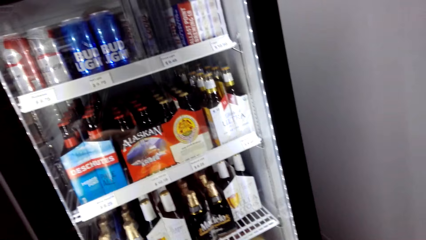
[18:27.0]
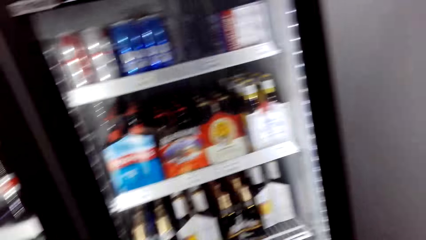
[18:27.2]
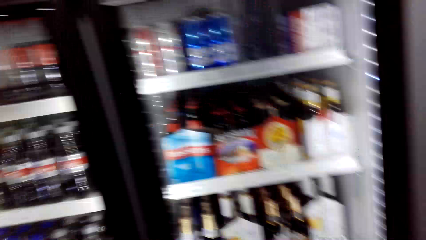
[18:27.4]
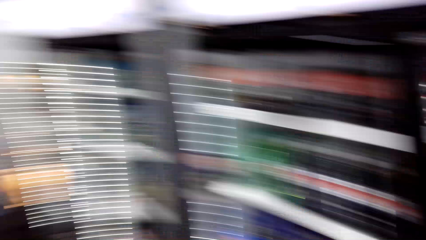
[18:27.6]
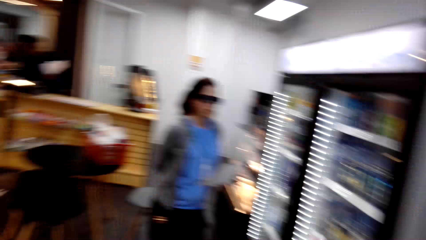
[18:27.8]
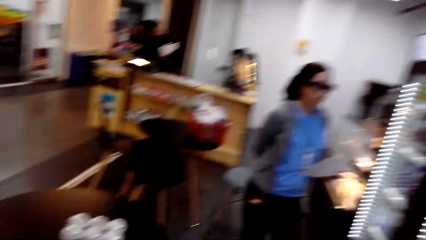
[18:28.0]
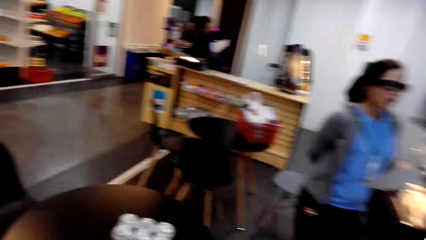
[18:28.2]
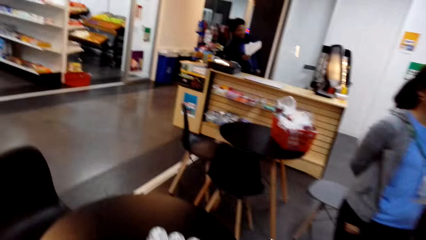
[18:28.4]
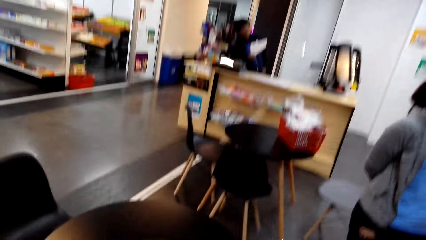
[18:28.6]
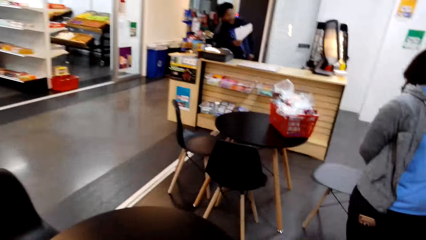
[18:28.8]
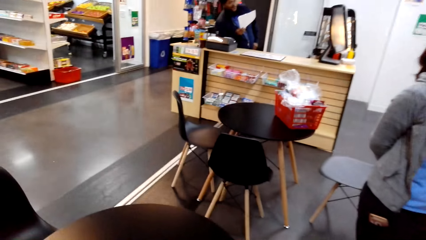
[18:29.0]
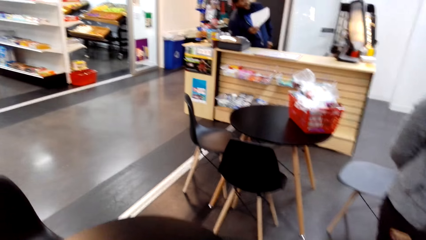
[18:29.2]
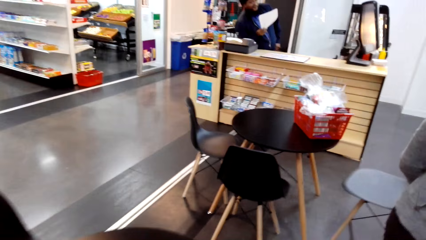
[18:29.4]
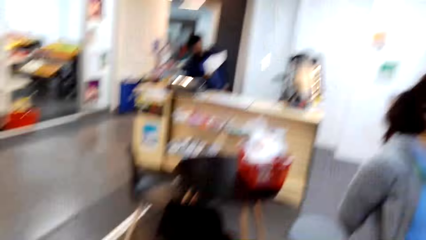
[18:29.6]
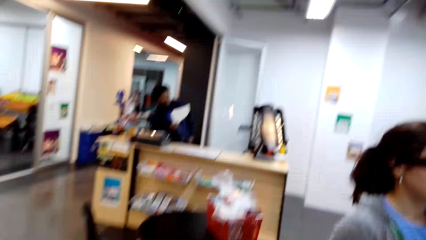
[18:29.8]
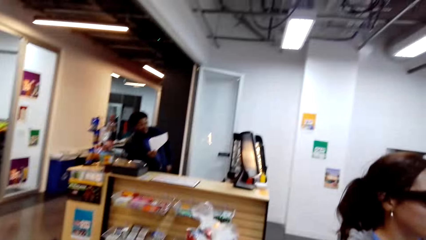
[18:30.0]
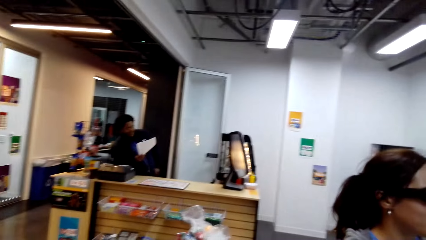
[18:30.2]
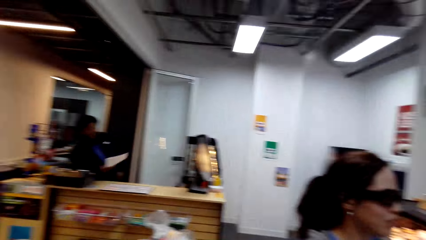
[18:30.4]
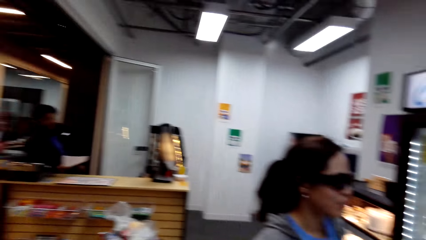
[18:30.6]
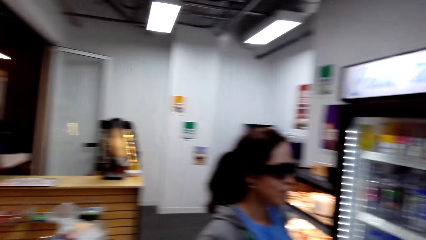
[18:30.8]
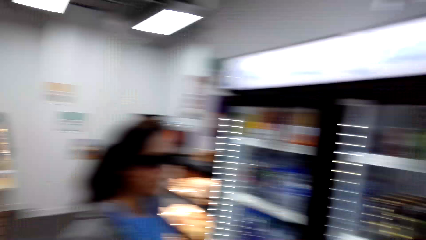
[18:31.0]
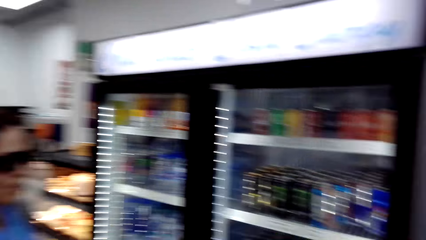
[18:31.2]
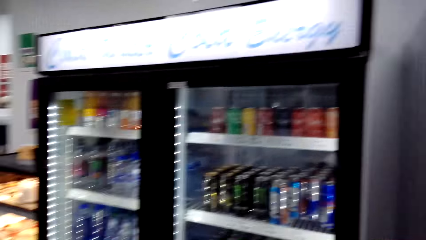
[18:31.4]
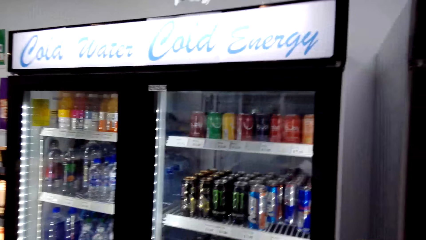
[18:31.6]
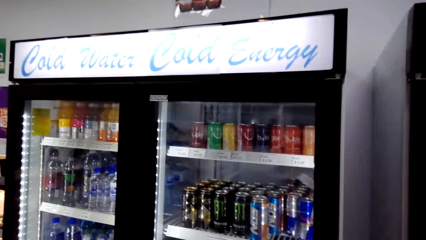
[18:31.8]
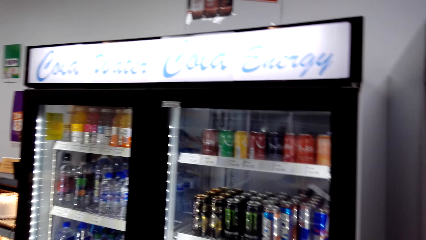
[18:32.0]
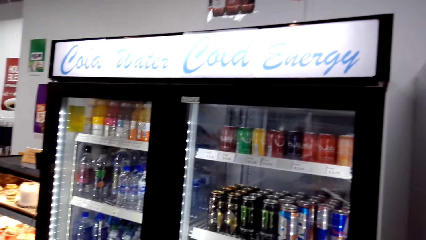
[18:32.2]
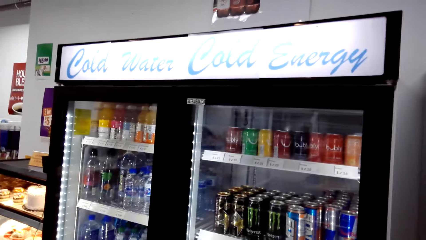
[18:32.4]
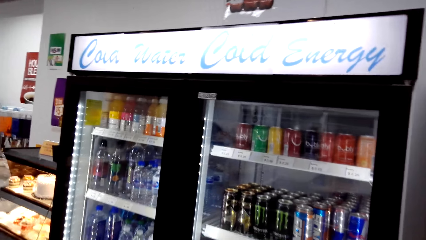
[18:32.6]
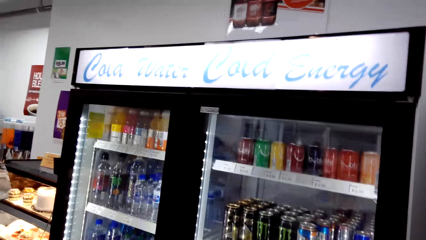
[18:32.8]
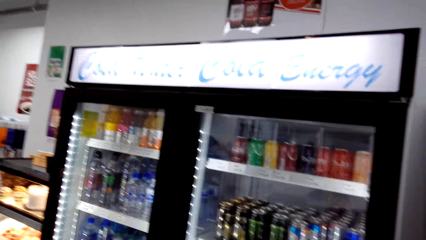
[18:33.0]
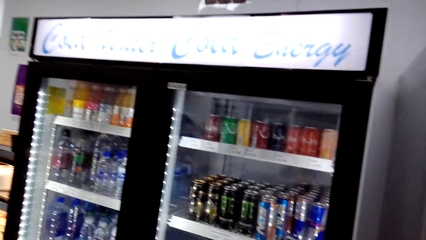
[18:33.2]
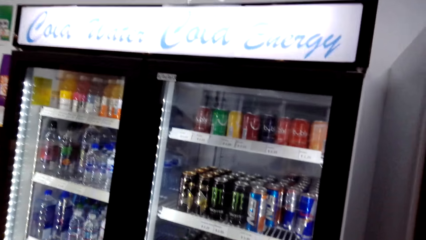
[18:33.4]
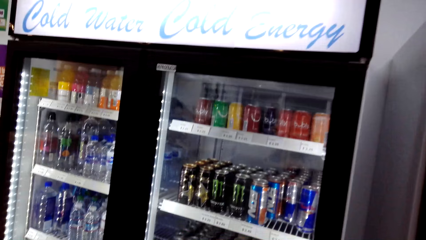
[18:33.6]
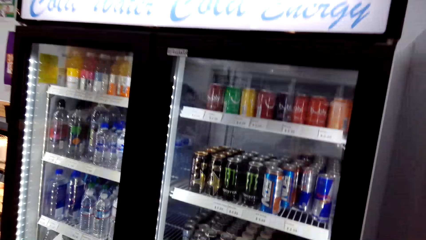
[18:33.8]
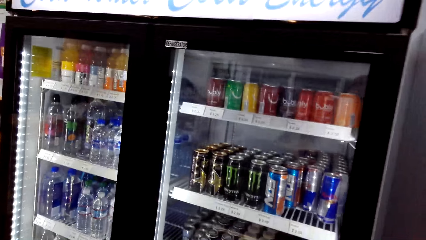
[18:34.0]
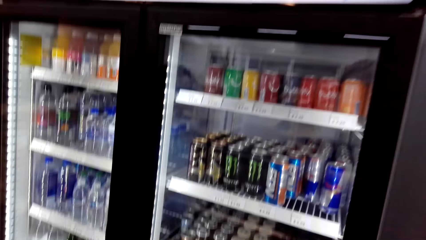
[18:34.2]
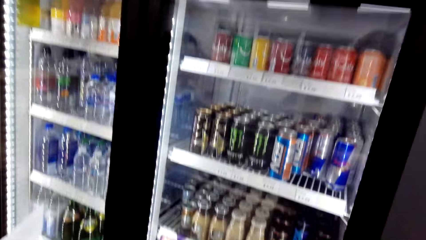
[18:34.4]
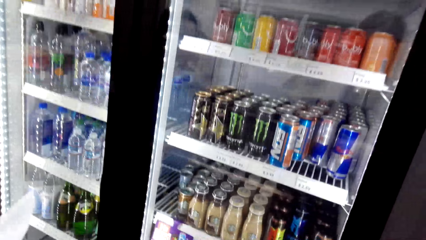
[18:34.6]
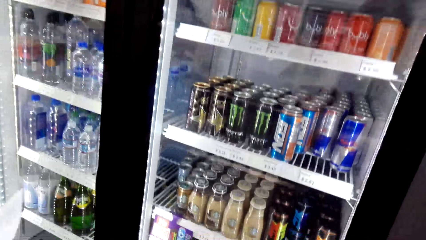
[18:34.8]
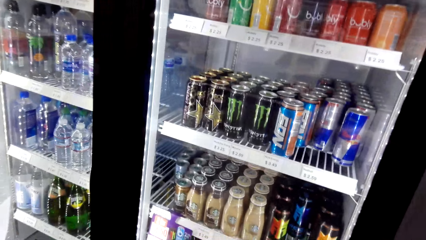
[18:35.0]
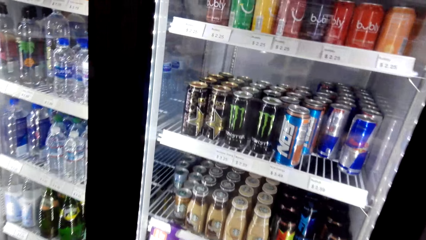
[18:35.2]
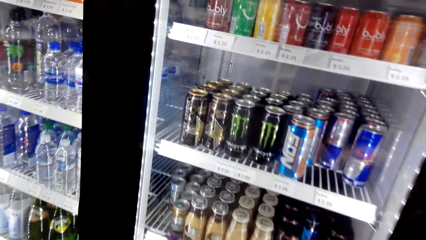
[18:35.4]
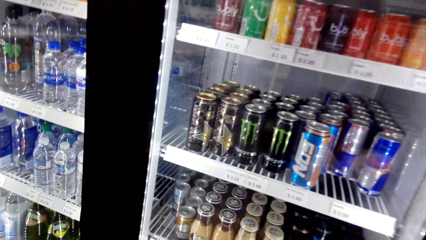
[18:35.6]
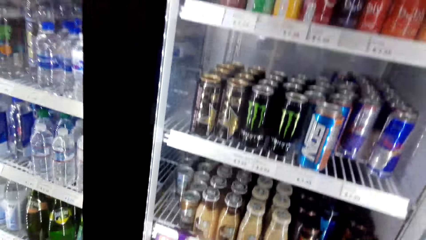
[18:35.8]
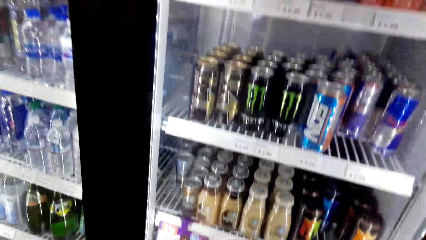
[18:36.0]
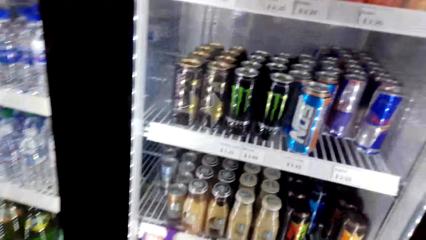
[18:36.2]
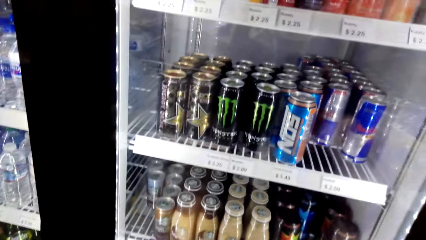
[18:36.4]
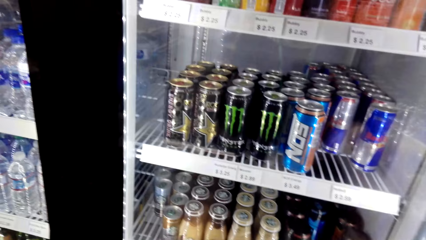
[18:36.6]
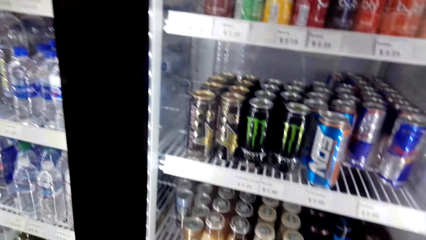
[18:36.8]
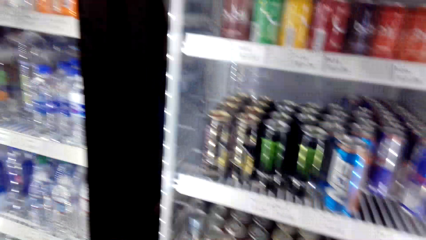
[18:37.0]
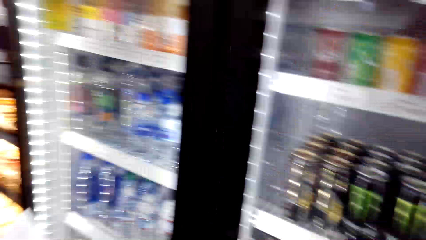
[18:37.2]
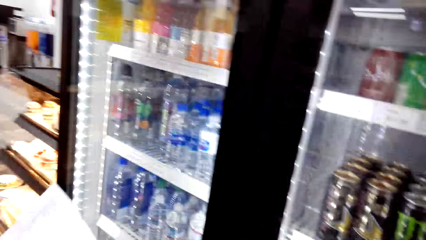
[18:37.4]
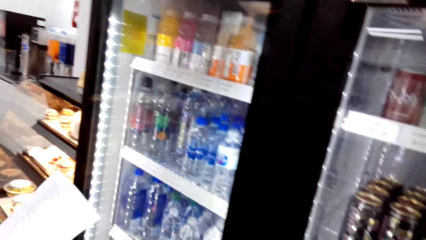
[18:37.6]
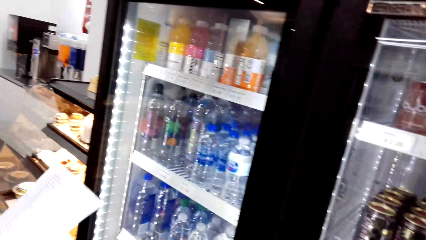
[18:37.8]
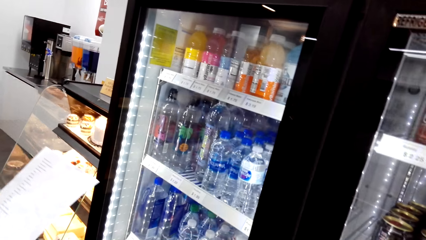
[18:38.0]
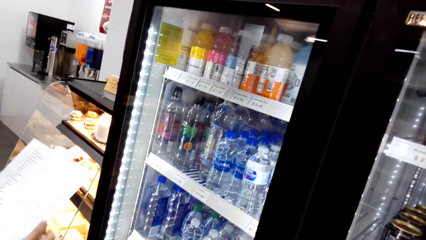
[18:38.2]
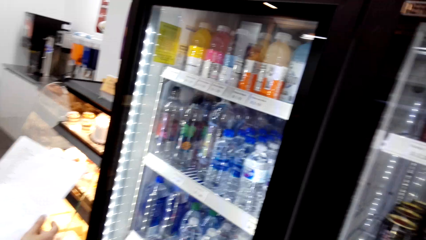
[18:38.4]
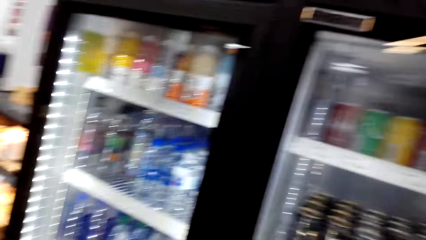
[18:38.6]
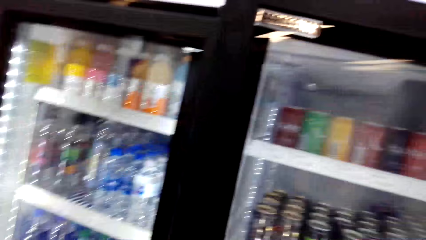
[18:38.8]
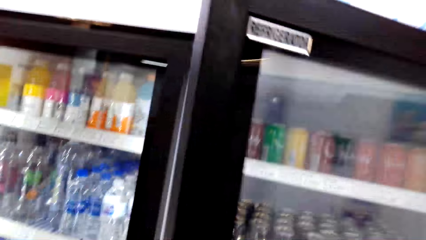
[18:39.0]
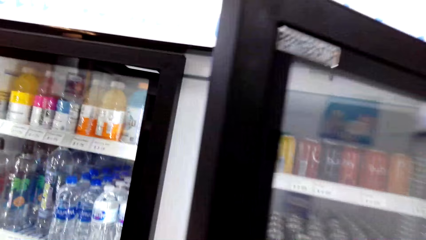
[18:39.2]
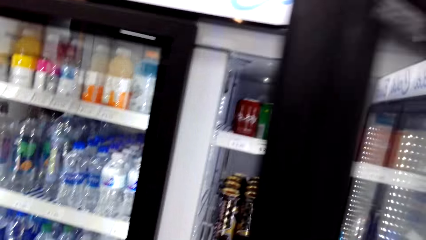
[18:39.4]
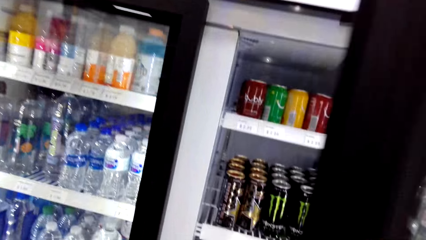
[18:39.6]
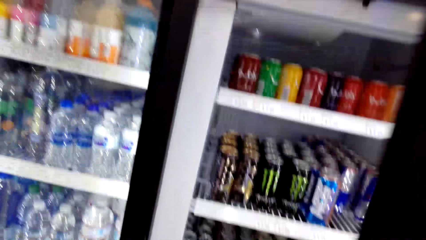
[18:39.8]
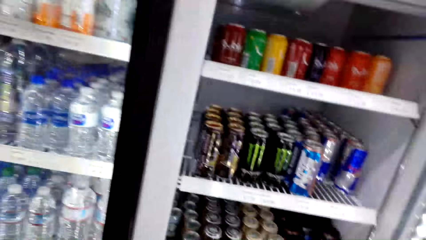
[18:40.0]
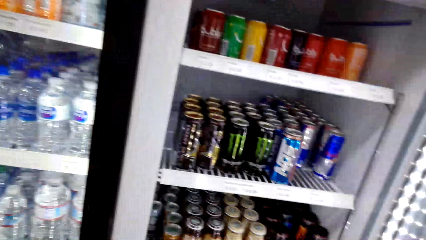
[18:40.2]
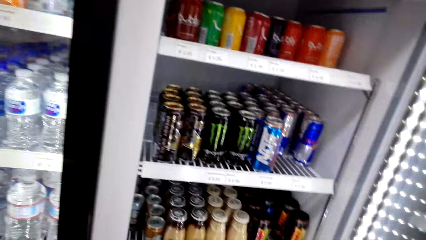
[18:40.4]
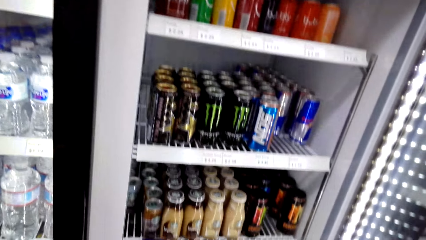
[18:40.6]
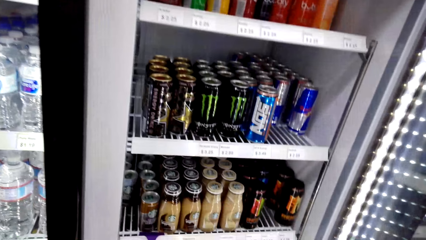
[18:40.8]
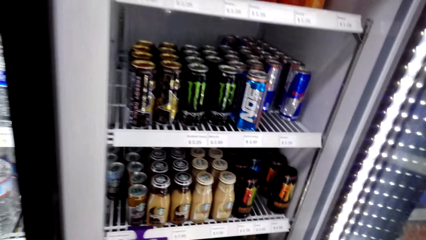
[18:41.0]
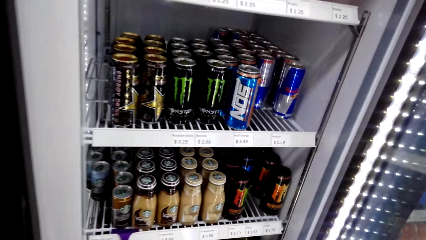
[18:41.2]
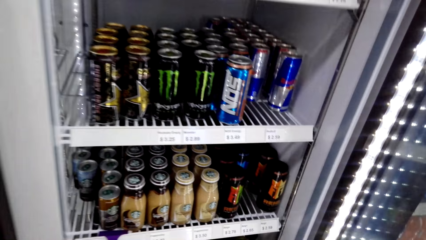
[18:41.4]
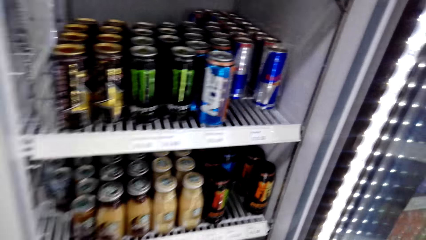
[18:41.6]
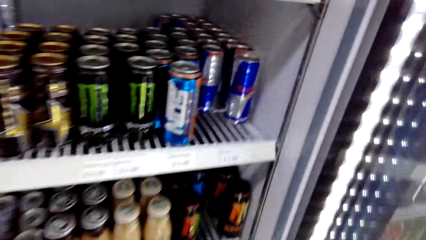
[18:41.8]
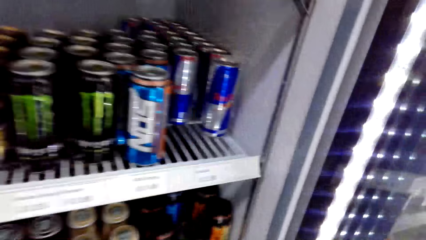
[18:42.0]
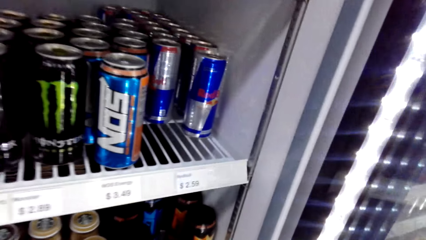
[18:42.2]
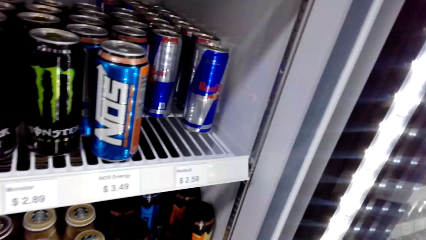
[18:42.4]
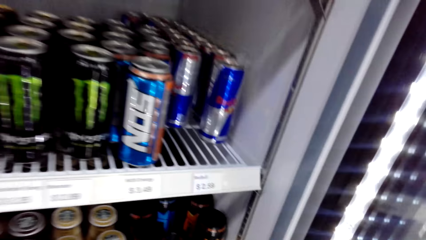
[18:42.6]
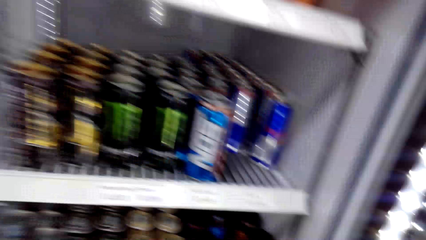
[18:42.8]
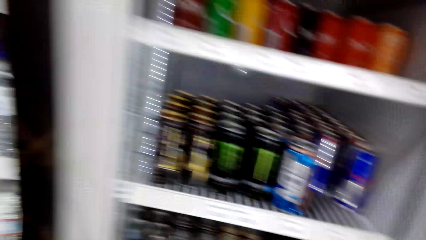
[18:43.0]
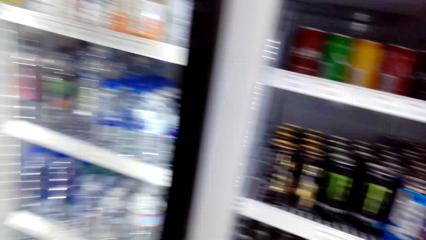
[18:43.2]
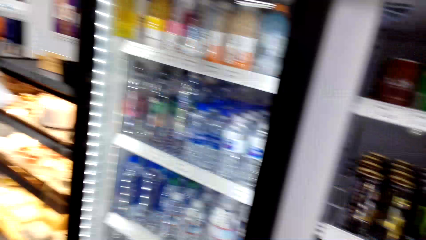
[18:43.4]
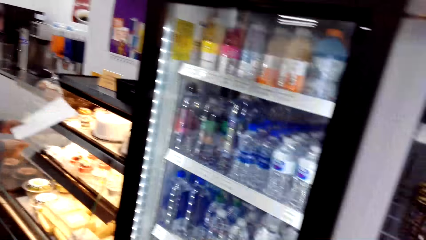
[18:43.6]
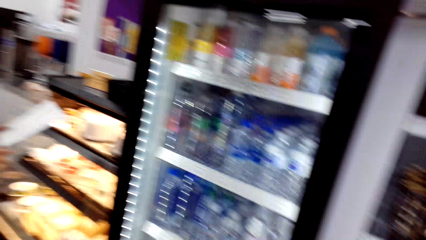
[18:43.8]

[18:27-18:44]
A man holds a sheet of paper. A woman interacts with the camera wearer. The man interacts with the woman and the camera wearer. The camera wearer opens the refrigerator.
